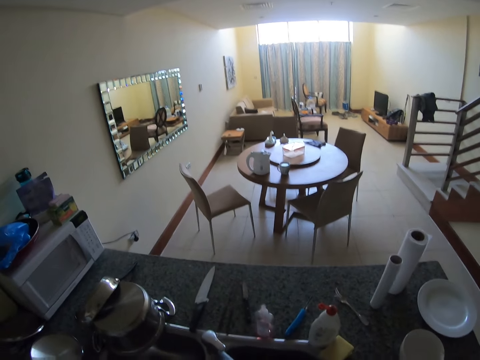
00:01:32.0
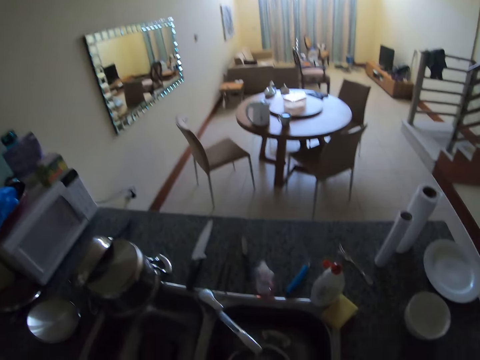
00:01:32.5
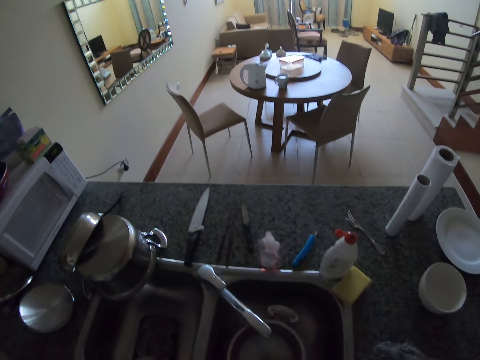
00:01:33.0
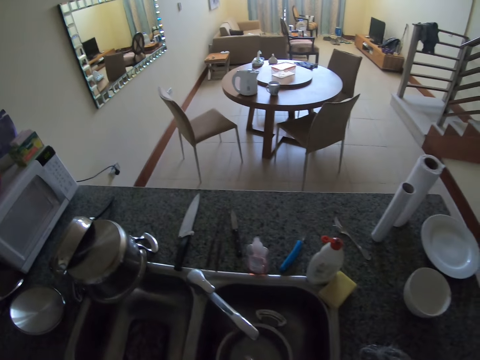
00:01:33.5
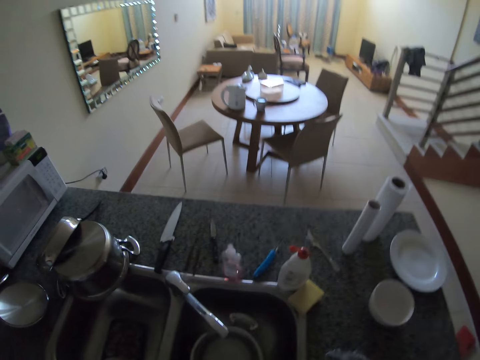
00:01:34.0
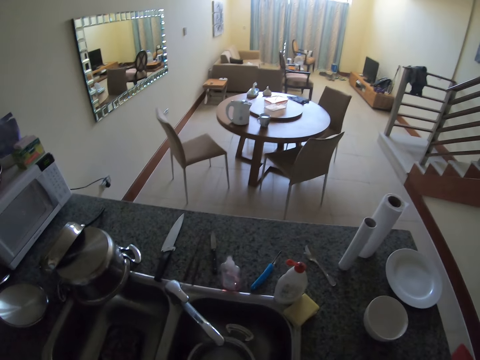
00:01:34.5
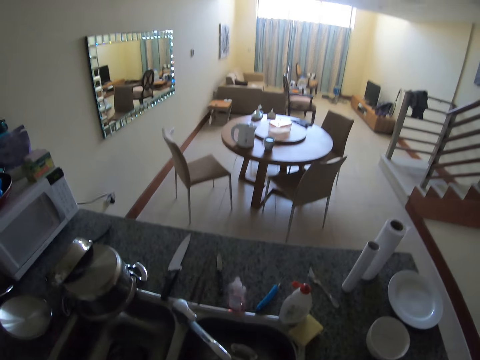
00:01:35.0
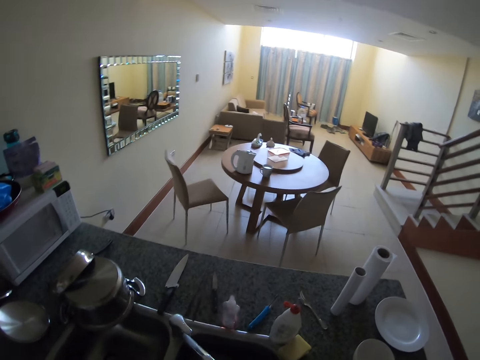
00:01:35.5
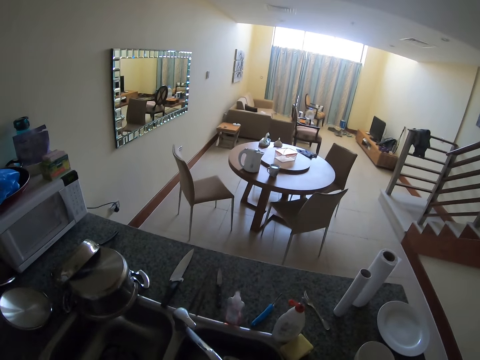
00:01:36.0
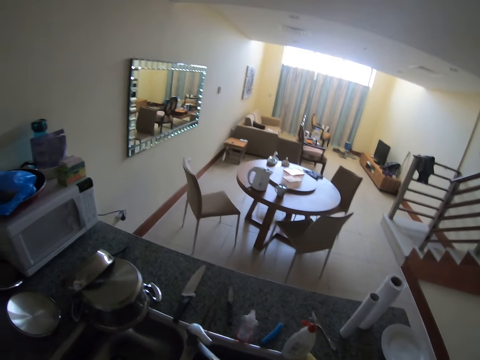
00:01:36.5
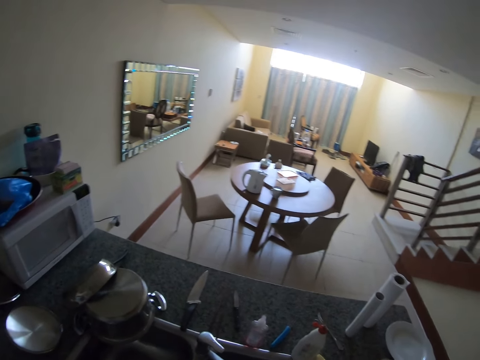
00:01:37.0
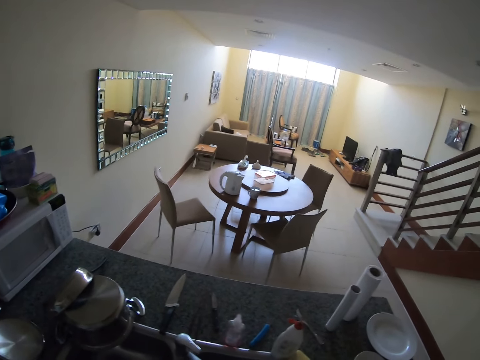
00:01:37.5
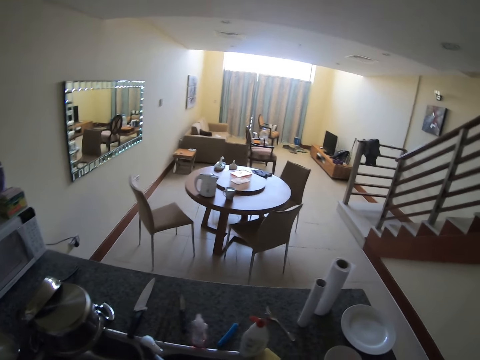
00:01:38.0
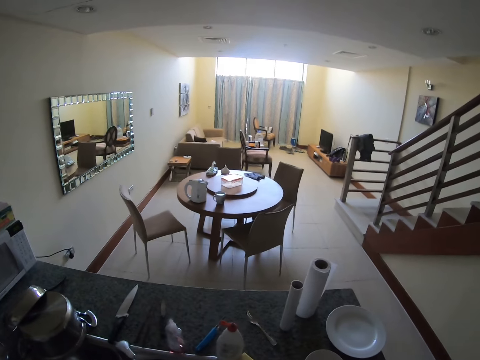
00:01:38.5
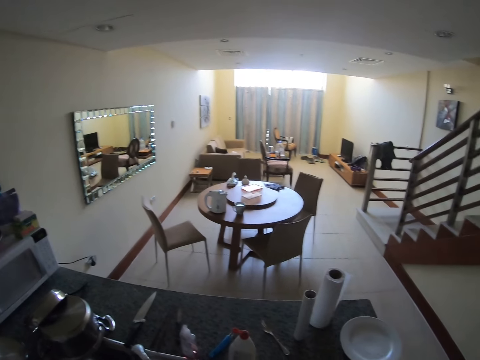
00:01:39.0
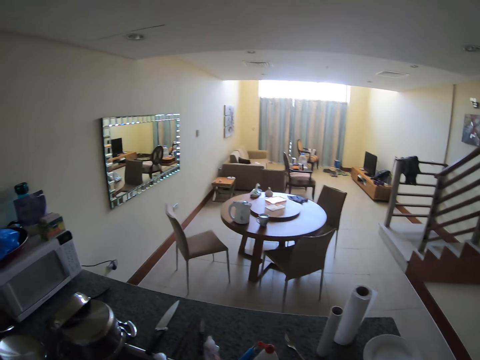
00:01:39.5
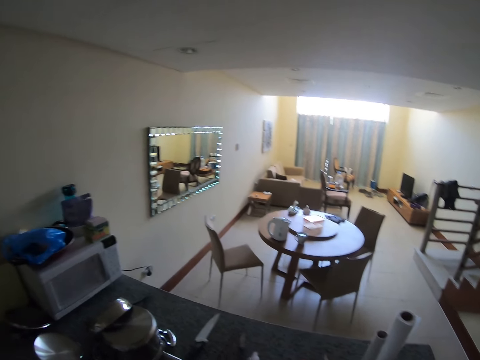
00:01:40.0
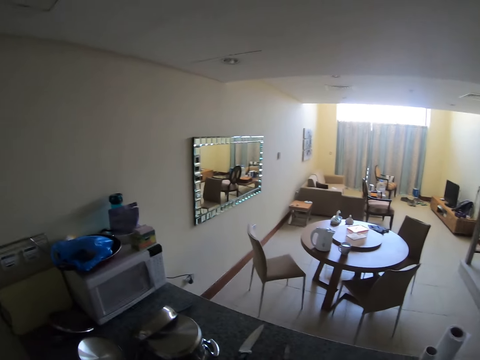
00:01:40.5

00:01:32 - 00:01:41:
The camera wearer touches the sink water. They open the water tap. They look around the kitchen.

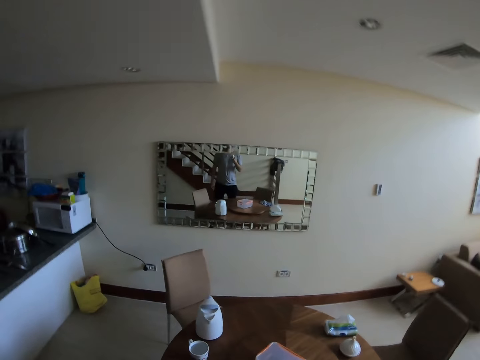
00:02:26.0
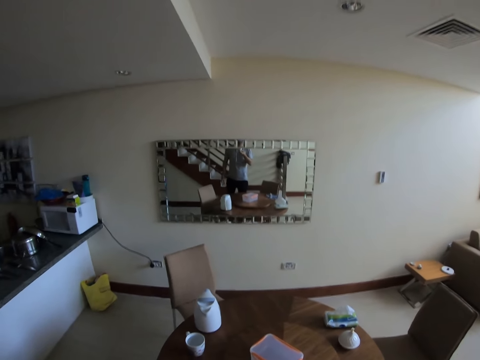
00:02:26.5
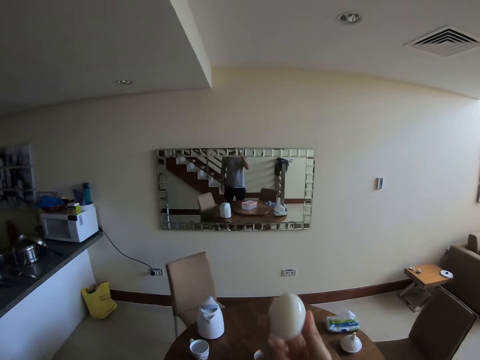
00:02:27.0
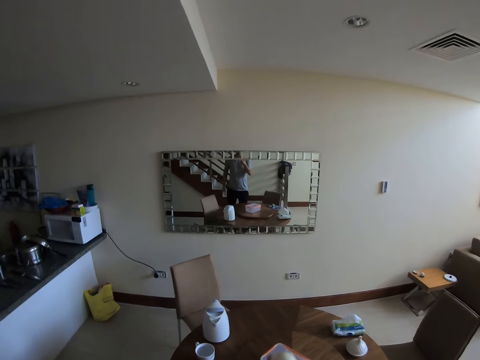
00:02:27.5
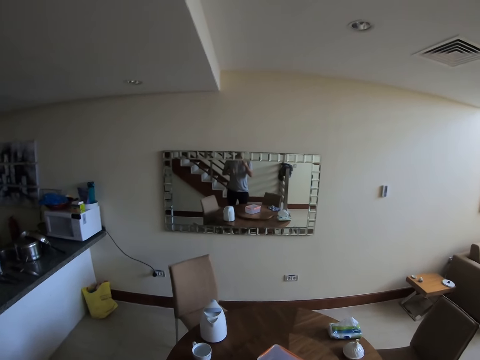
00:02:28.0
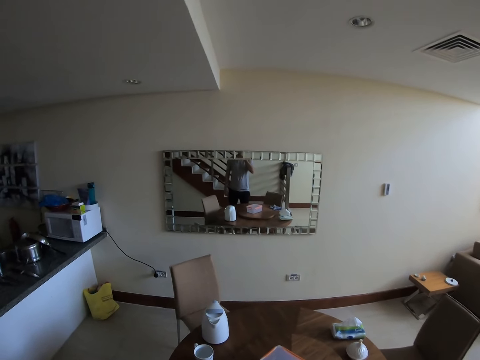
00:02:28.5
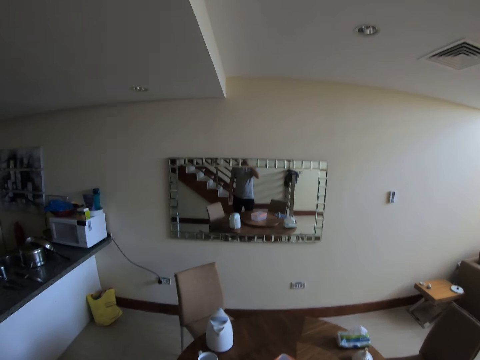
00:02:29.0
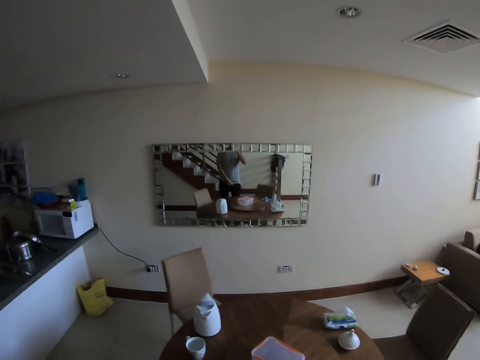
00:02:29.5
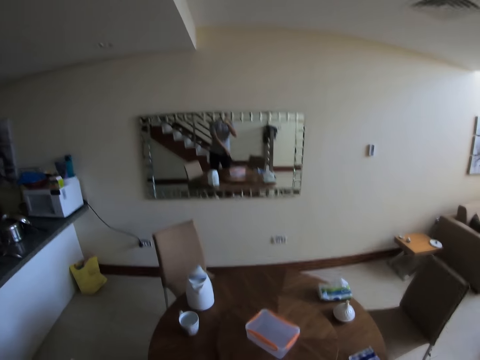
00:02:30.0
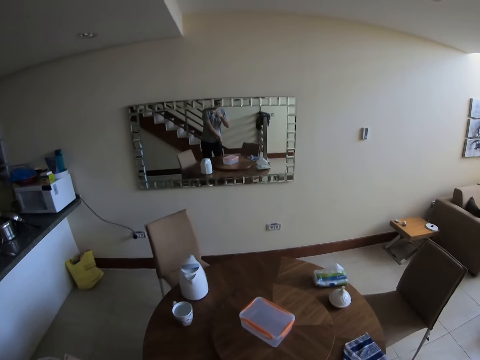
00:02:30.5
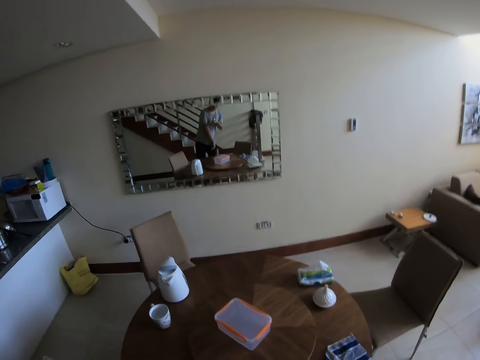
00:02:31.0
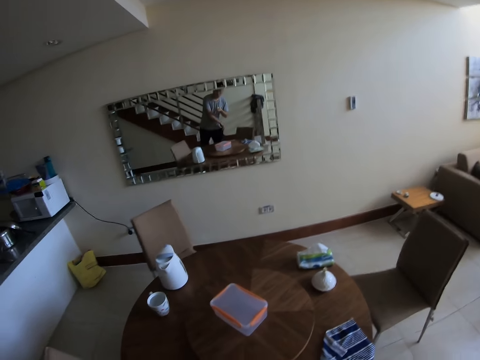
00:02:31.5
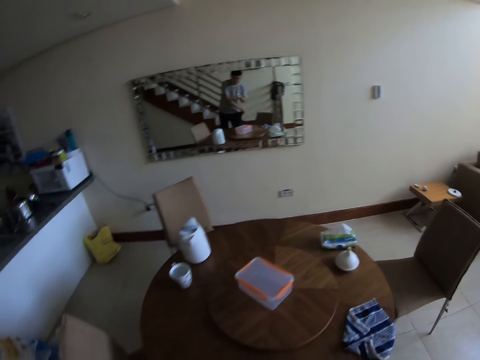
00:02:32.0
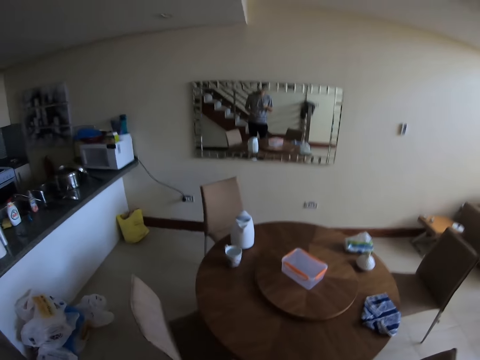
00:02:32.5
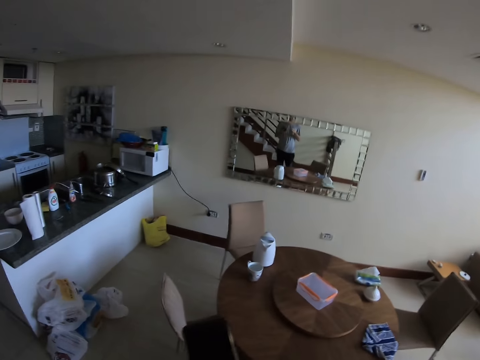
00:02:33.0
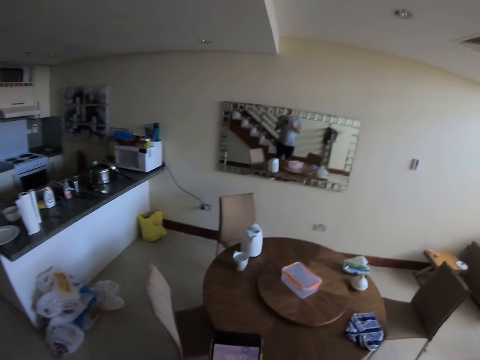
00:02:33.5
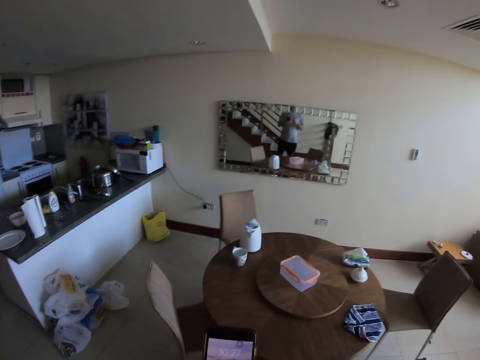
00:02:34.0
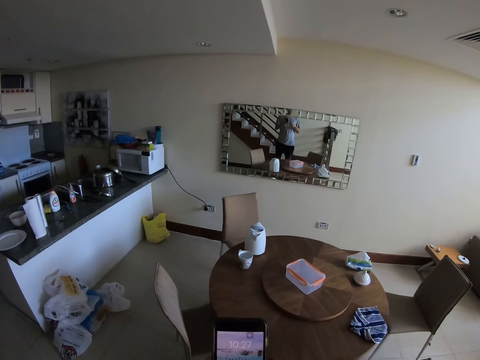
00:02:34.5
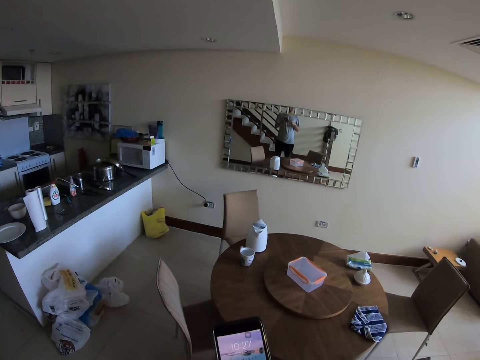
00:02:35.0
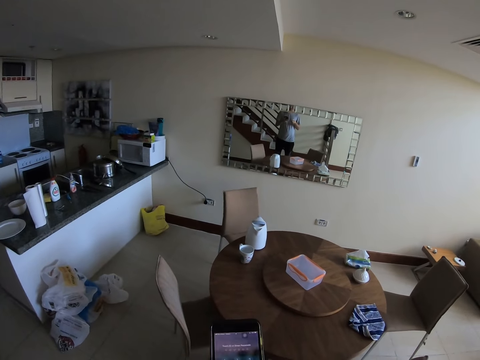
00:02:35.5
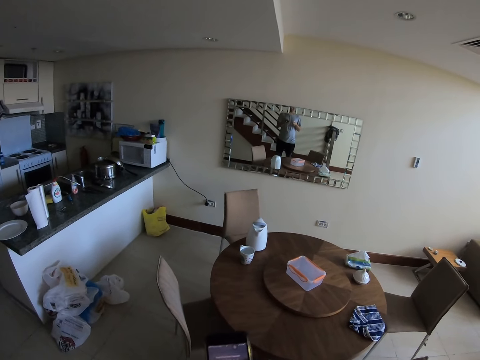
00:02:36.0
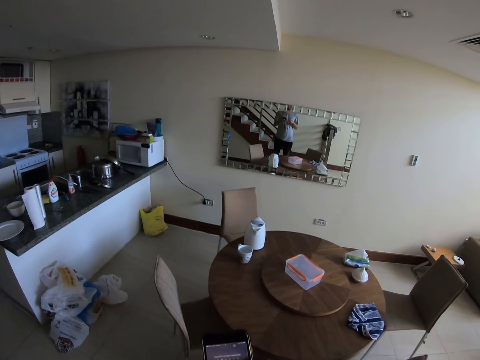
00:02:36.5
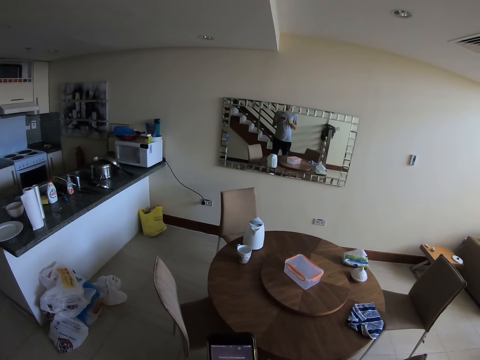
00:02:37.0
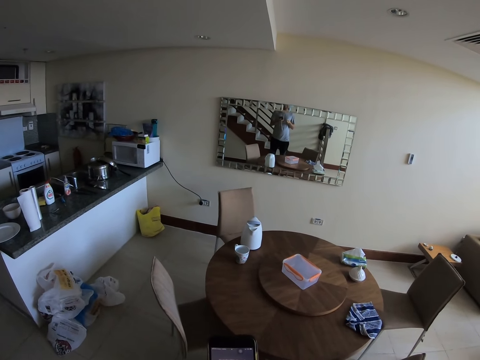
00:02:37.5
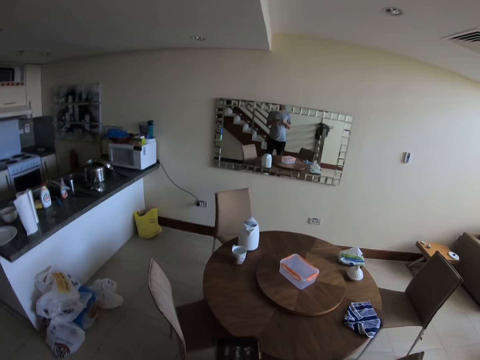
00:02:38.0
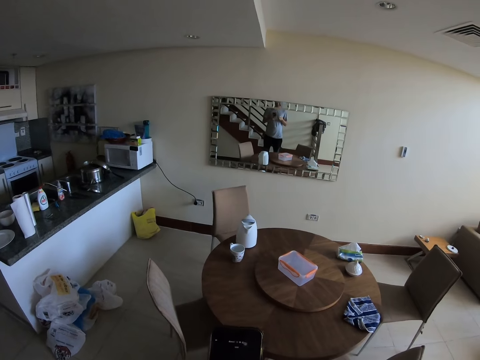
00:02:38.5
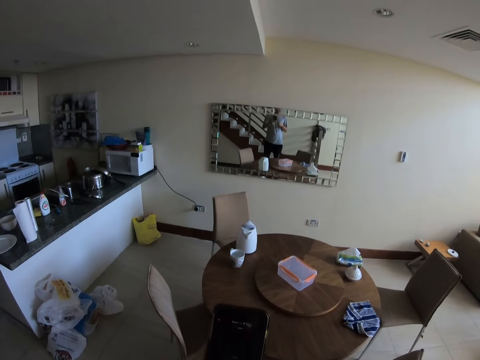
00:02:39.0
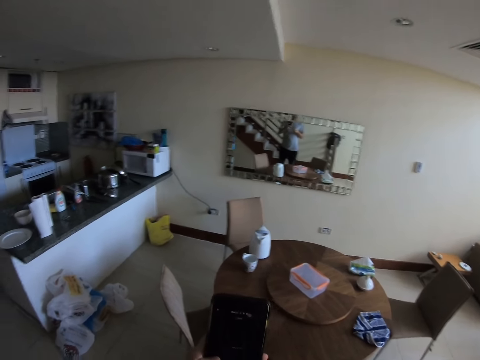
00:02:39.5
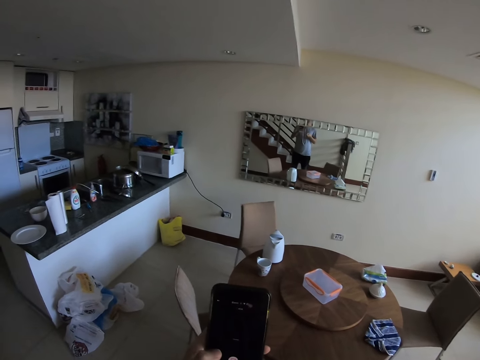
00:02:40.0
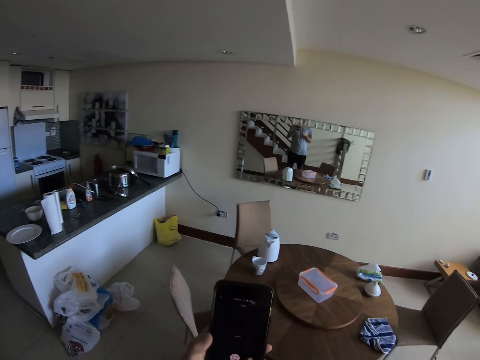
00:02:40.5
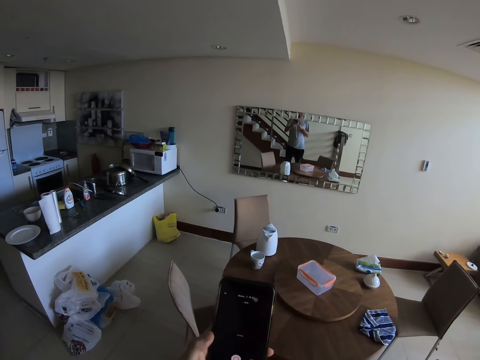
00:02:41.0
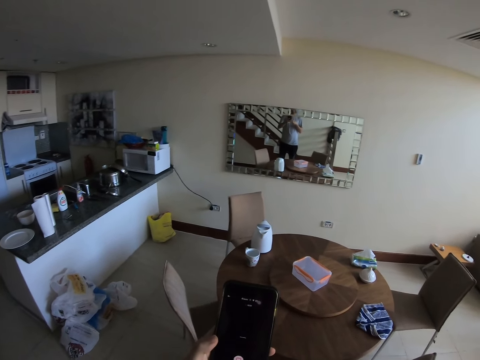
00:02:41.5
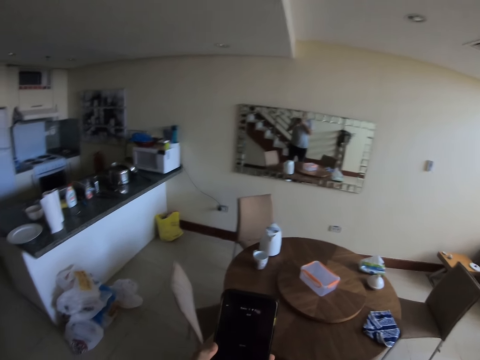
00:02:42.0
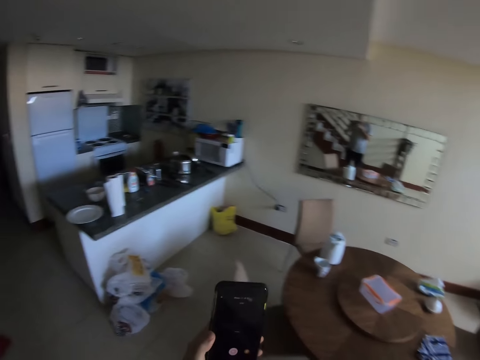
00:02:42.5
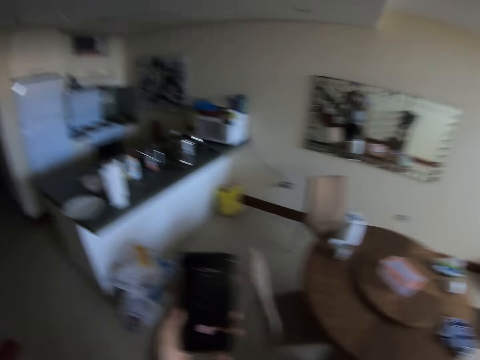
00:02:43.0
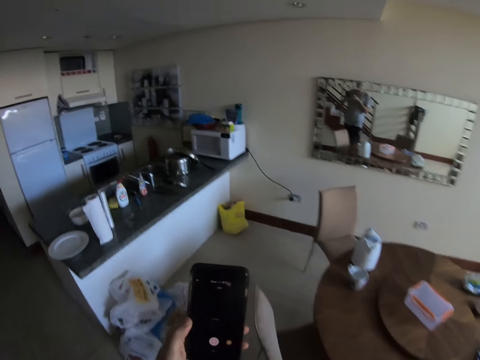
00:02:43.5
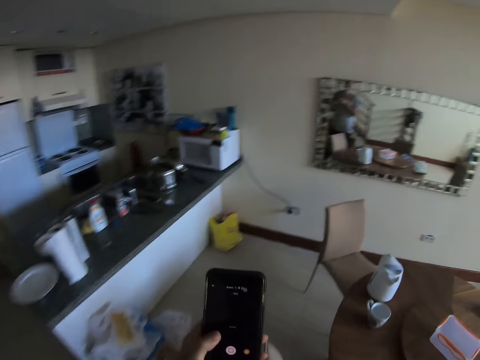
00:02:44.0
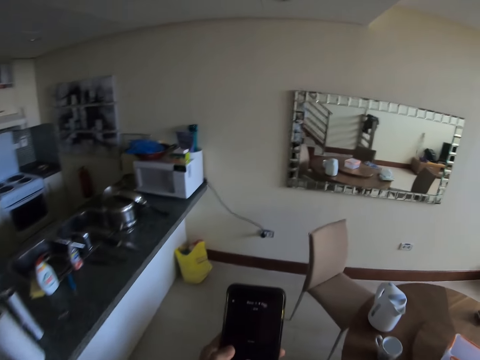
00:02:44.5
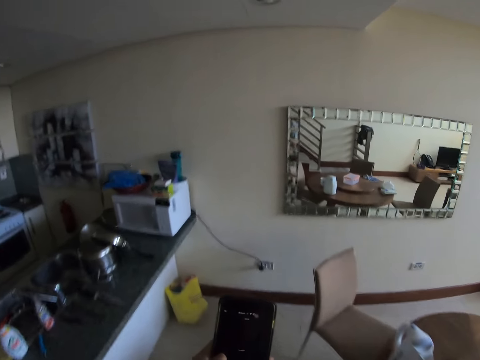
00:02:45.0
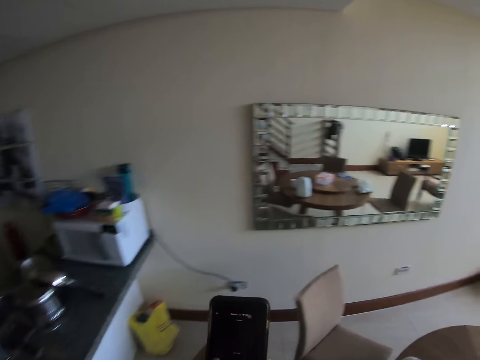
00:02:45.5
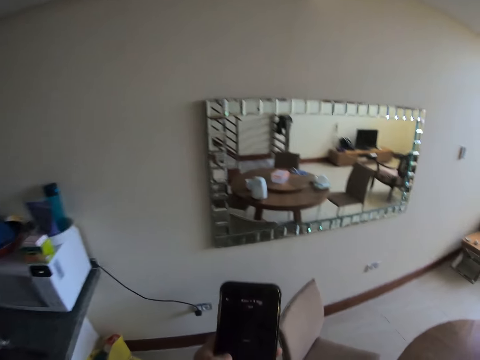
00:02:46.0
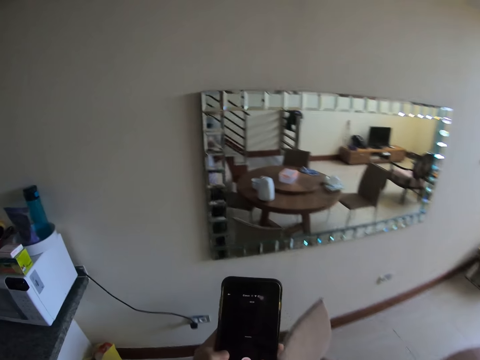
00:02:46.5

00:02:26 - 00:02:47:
The camera wearer raises an egg up. They eat the egg. They remove a phone from the pocket. They use the phone. They touch the phone. They turn around the room and walk around the room.
